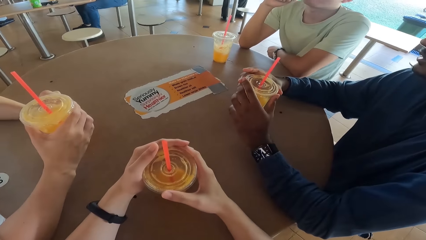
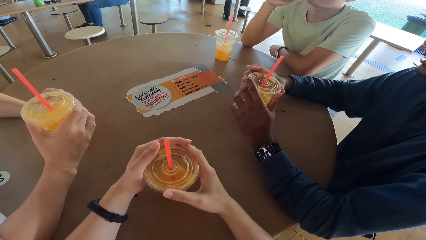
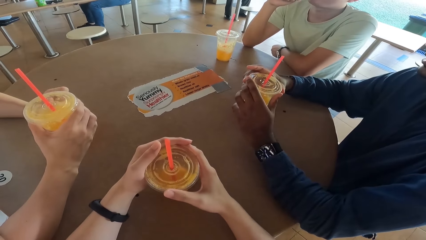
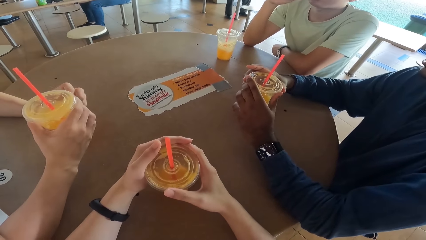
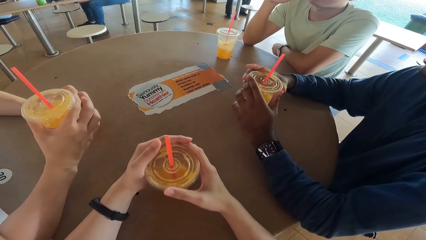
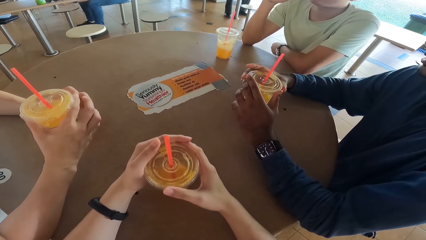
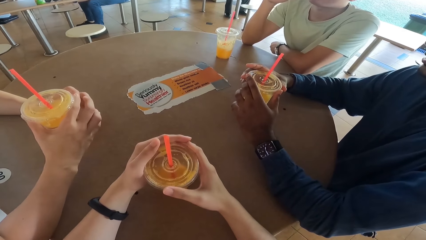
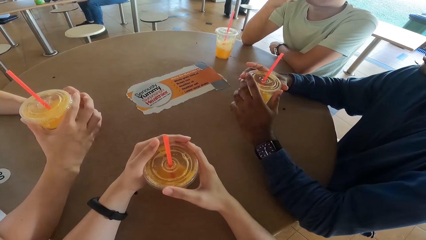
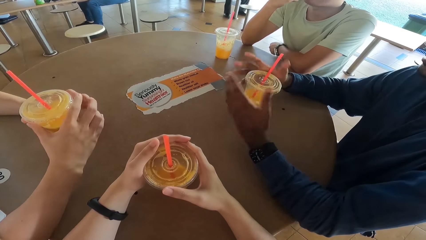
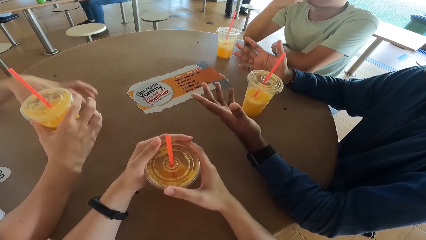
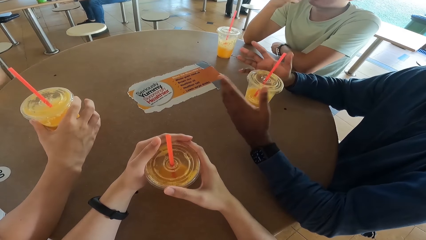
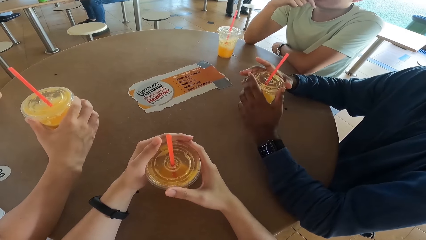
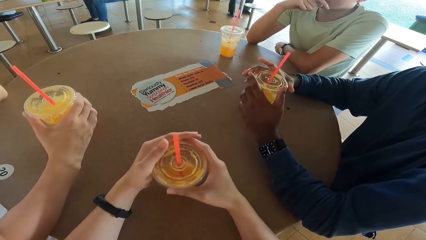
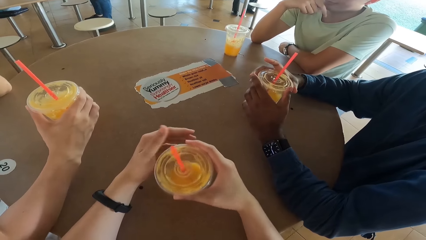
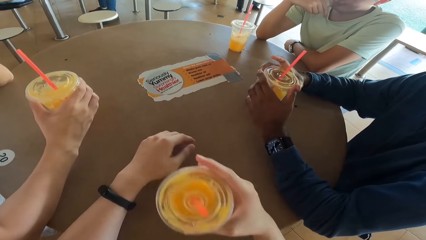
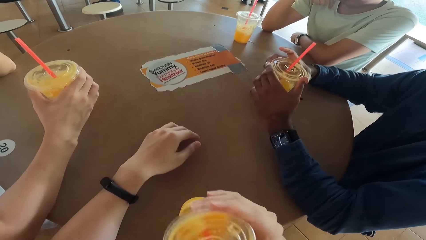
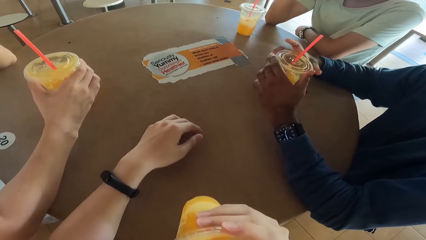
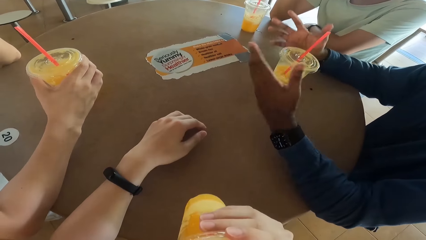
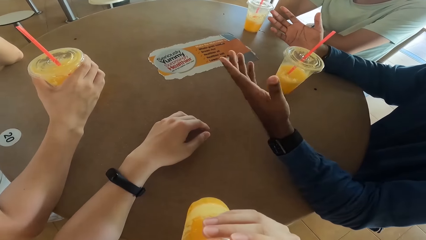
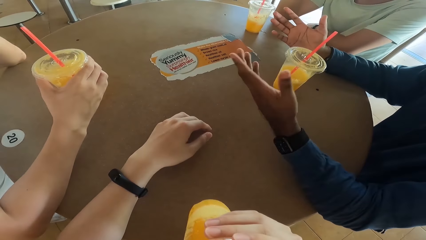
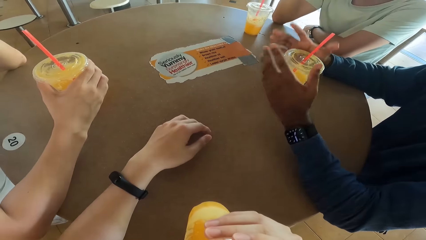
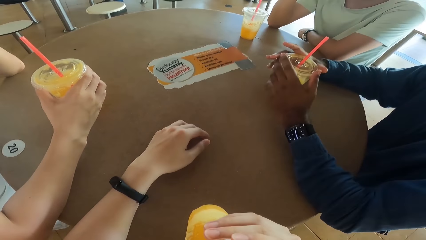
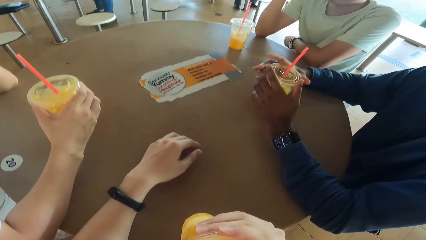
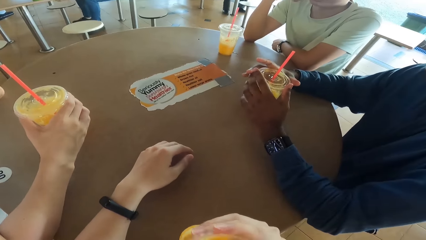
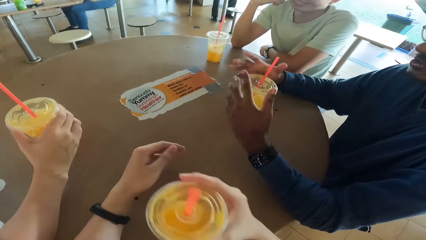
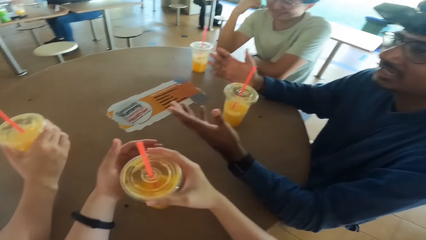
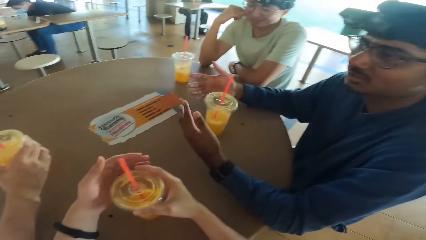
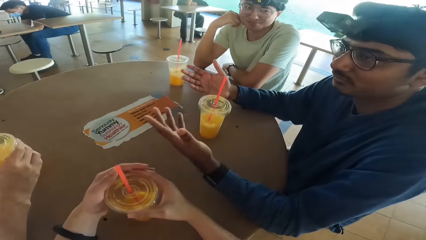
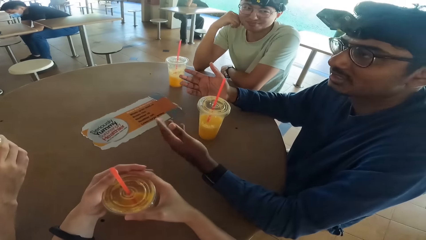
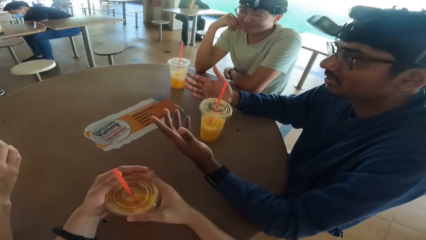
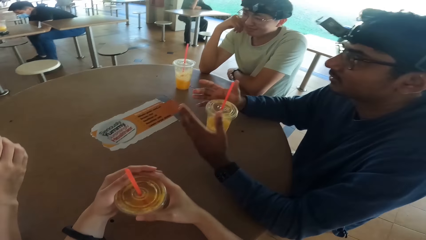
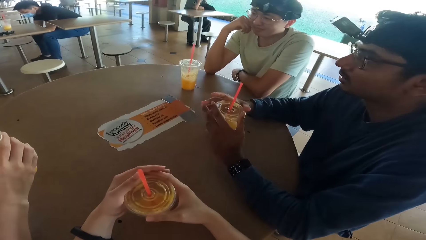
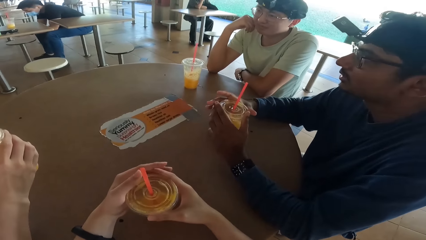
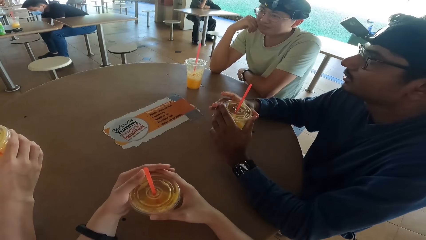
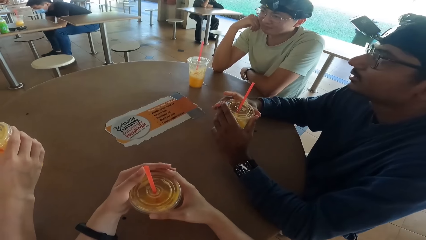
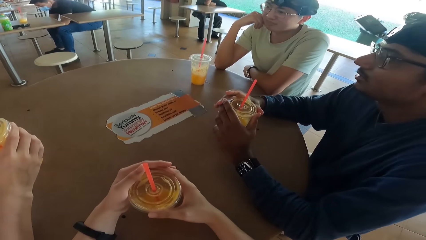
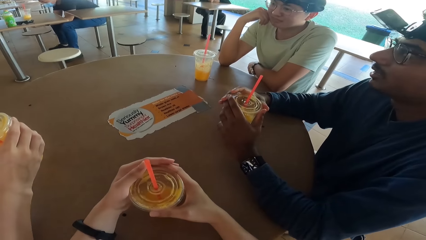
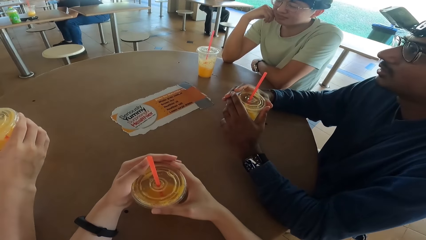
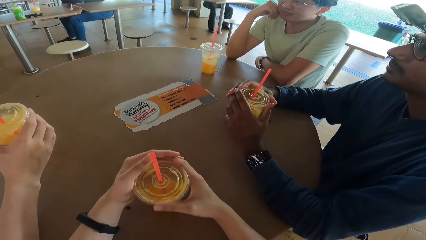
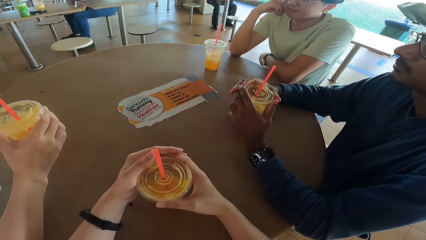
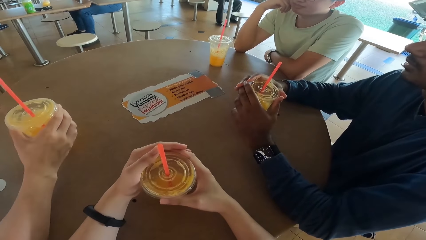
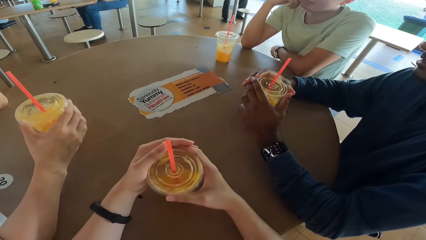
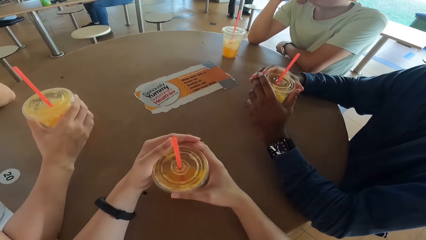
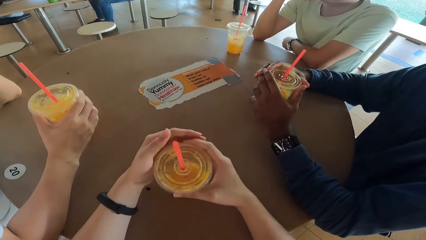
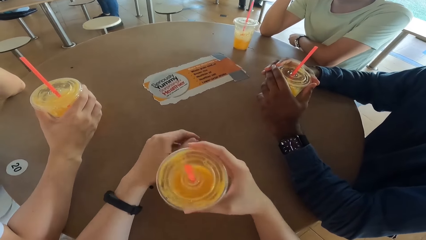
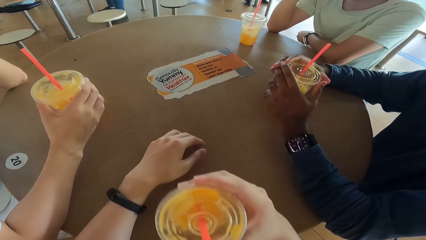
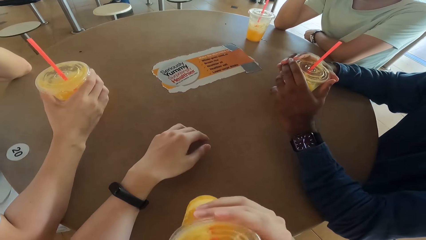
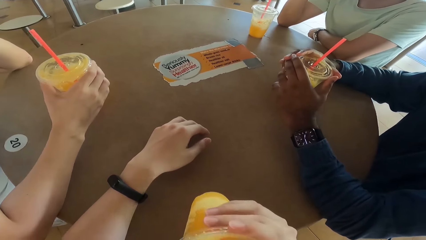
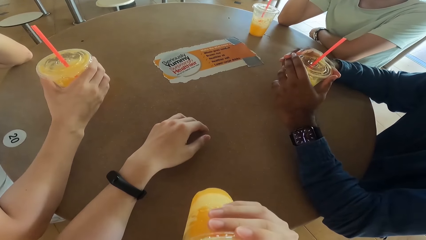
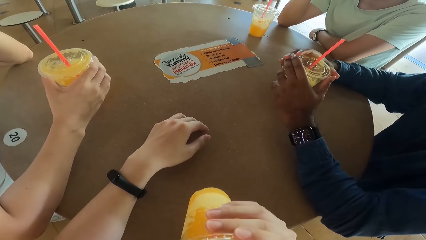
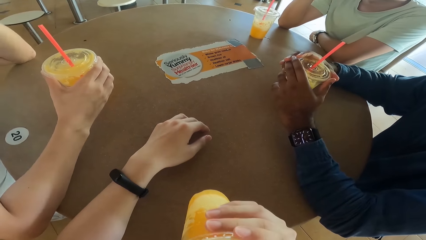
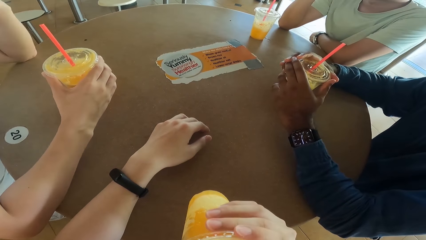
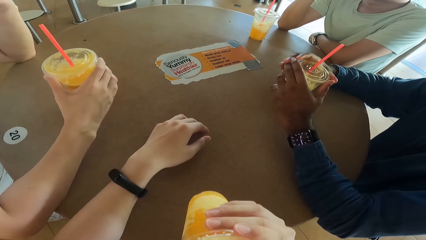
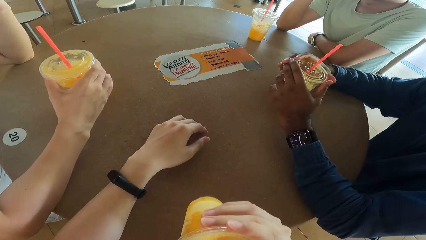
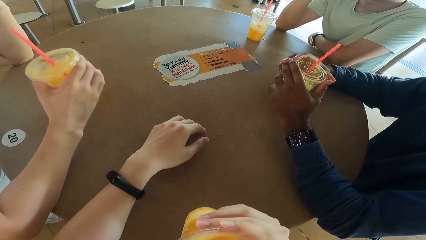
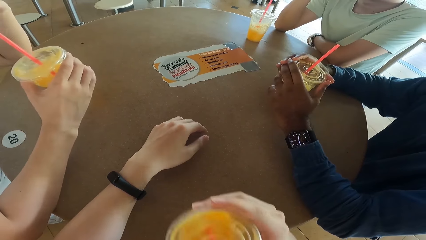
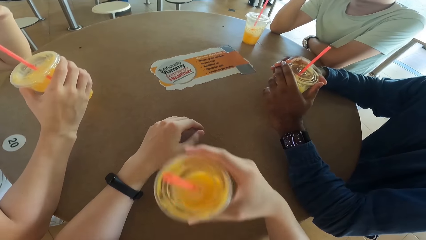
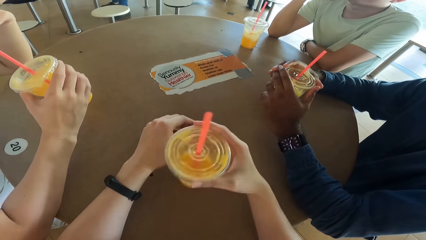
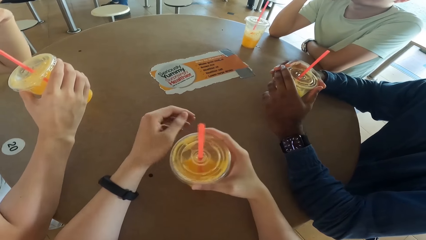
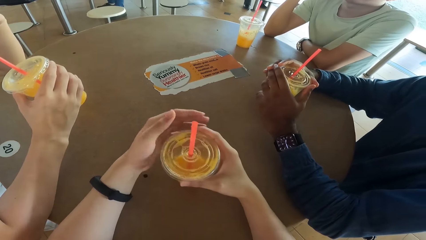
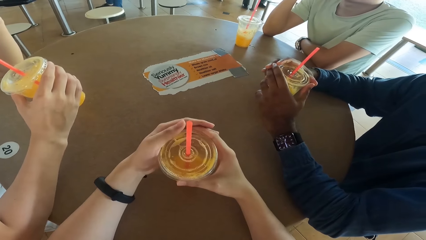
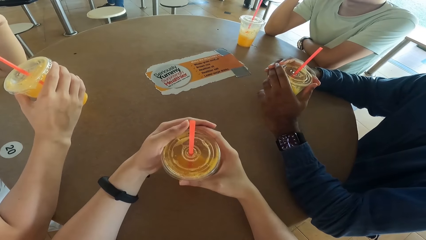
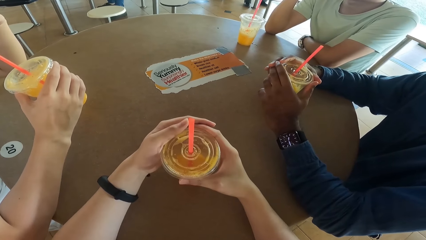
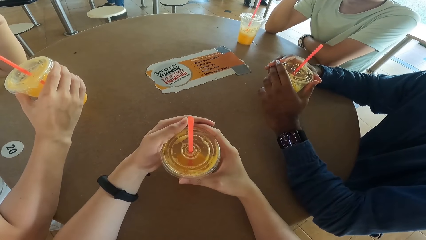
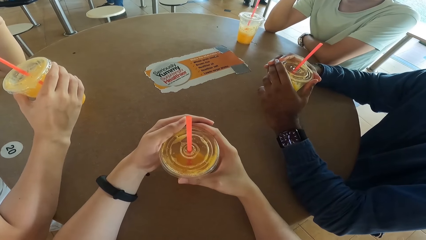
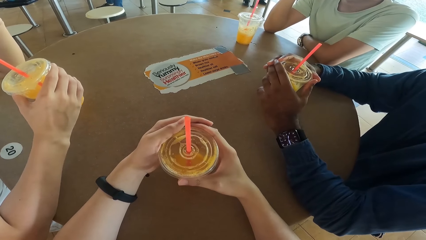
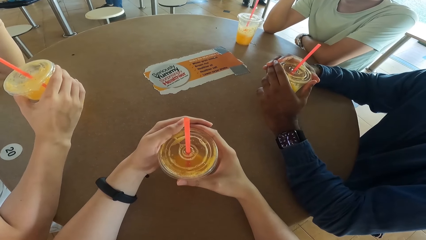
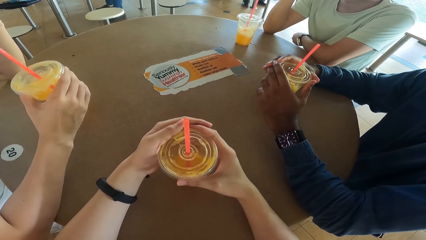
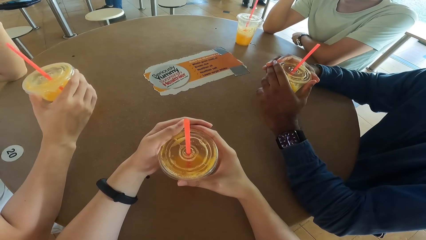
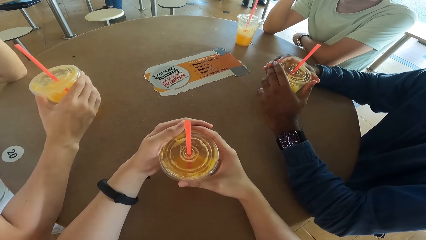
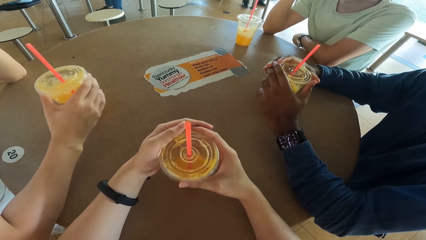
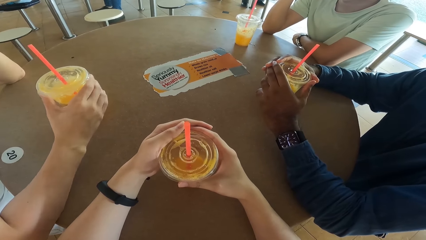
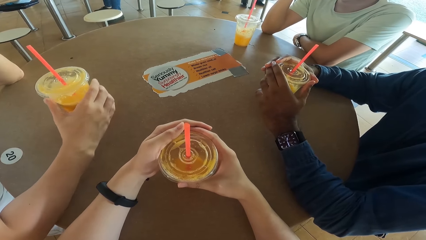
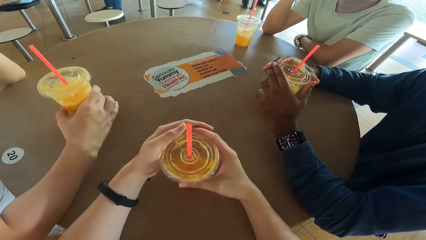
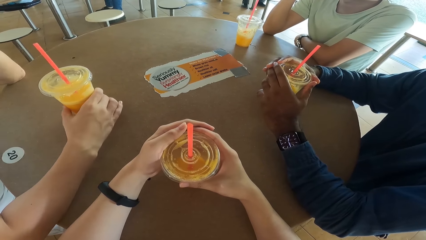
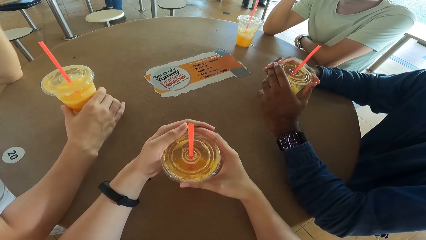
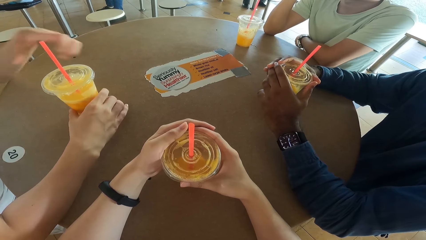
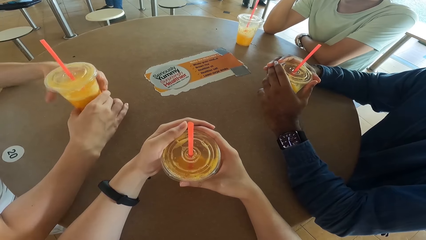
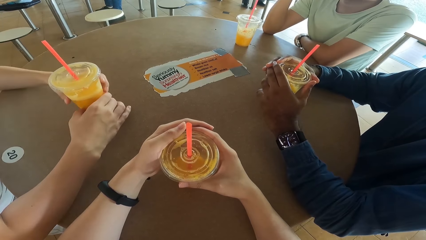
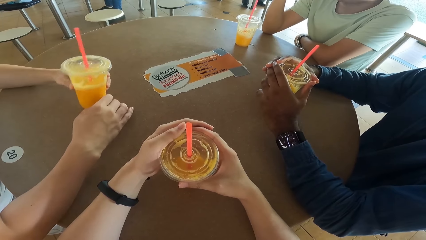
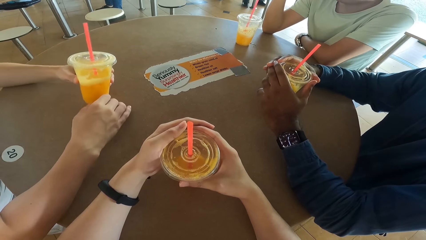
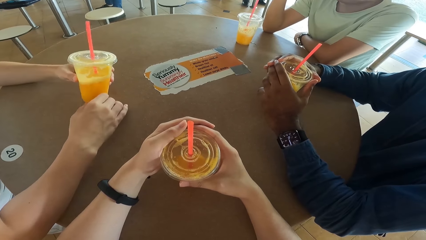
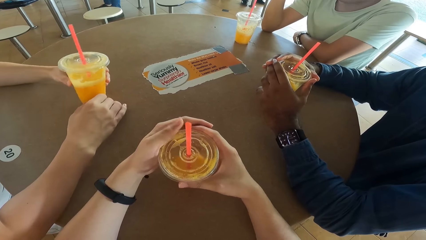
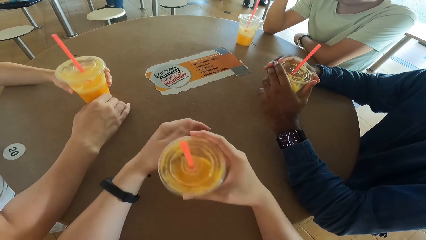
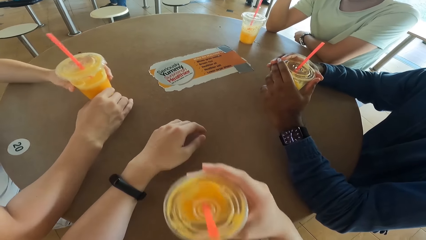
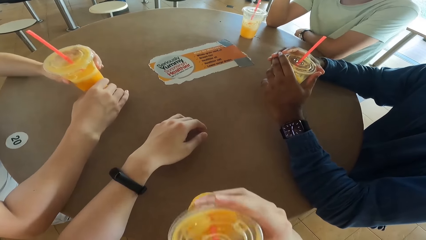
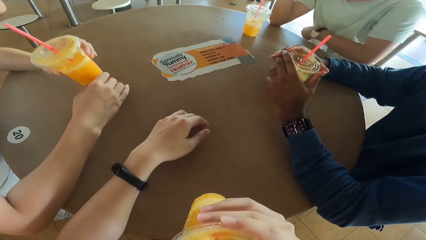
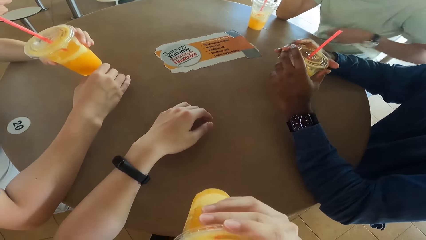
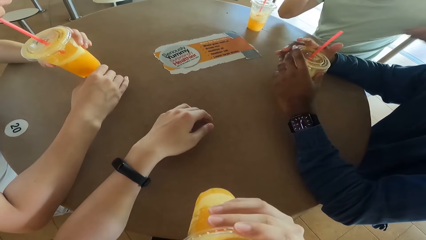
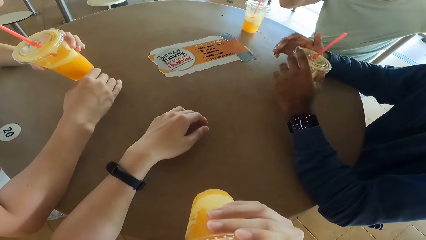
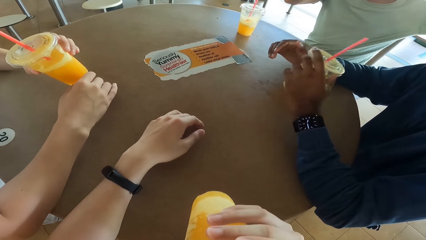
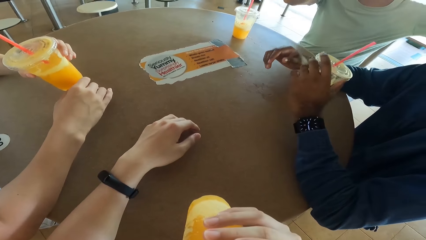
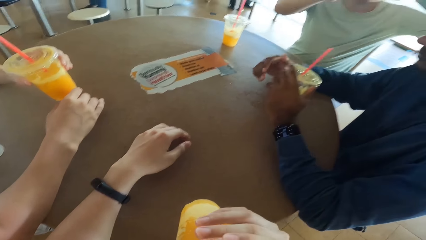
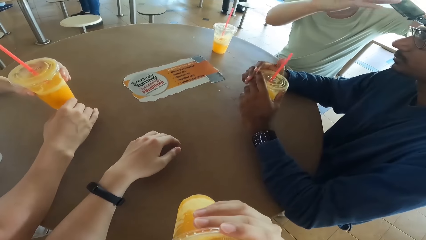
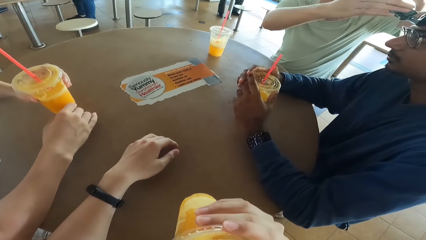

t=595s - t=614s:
The camera wearer takes a drink. They drink the drink and return the drink. A man picks up the drink. The camera wearer picks up the drink, returns the drink, and takes the drink.
